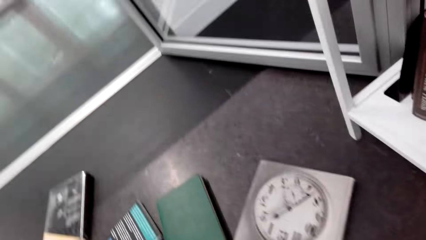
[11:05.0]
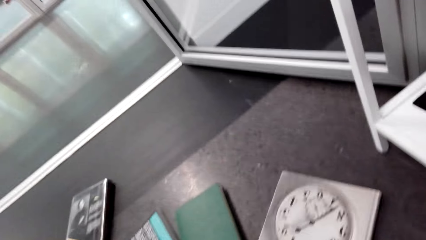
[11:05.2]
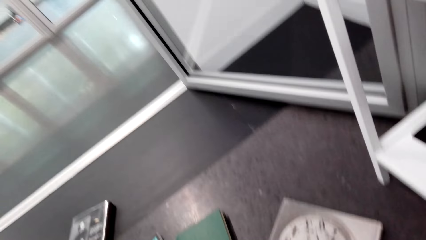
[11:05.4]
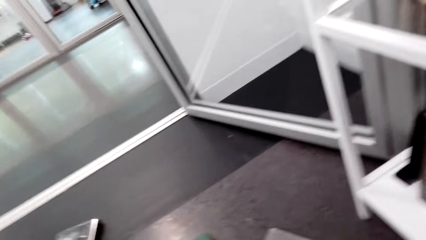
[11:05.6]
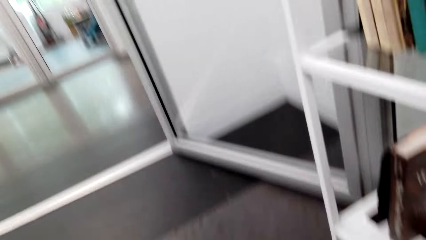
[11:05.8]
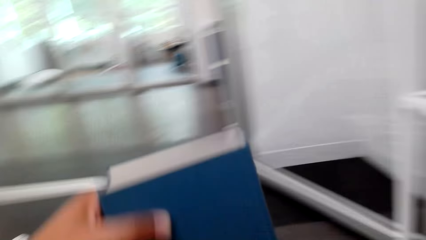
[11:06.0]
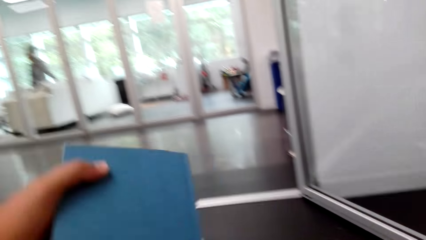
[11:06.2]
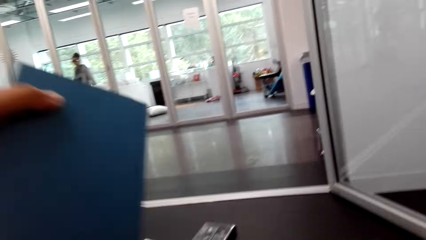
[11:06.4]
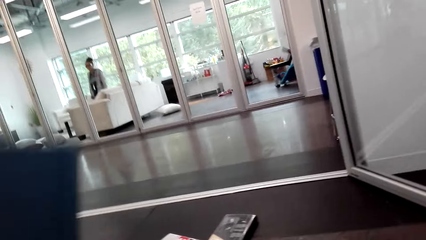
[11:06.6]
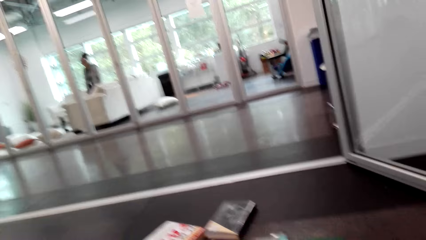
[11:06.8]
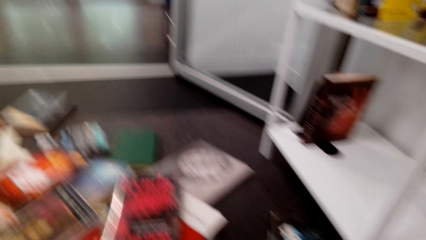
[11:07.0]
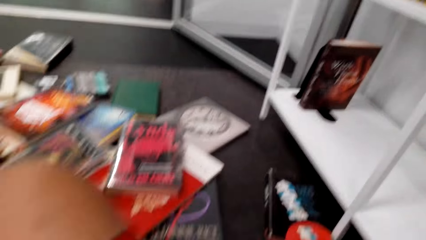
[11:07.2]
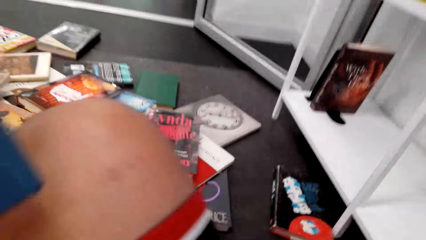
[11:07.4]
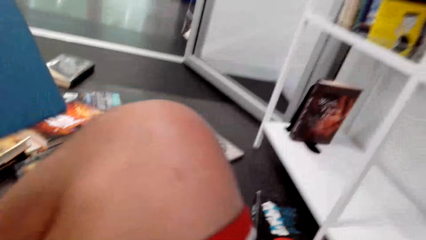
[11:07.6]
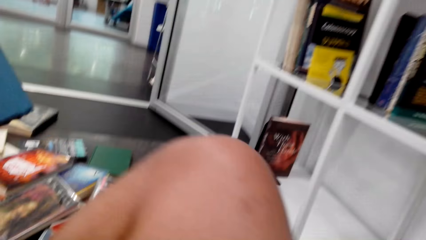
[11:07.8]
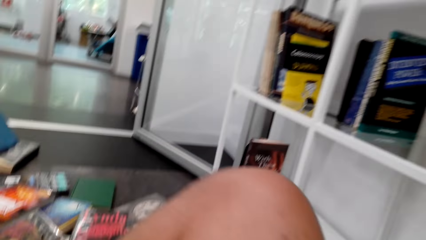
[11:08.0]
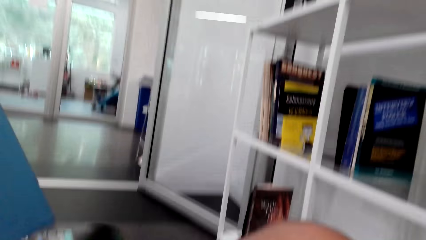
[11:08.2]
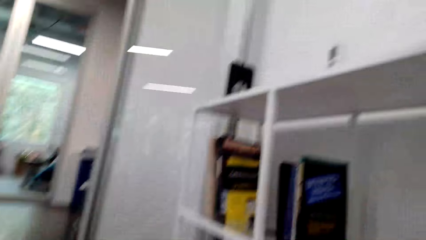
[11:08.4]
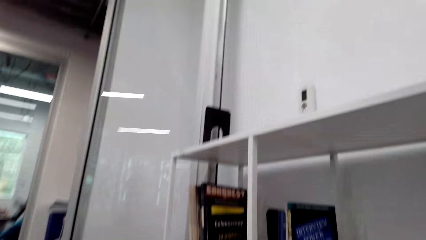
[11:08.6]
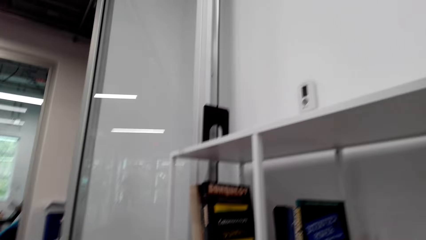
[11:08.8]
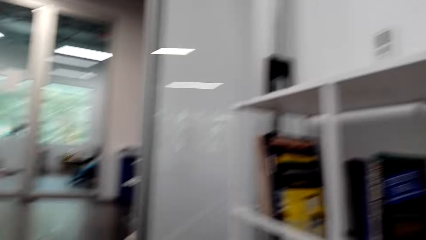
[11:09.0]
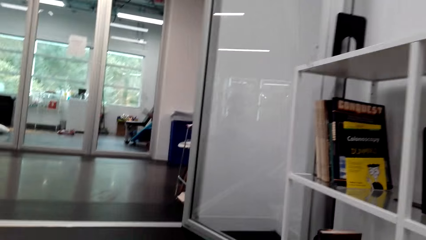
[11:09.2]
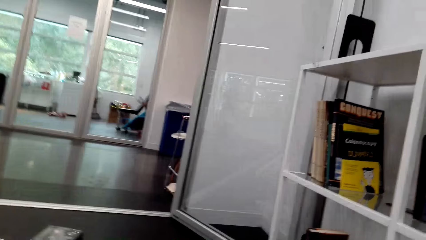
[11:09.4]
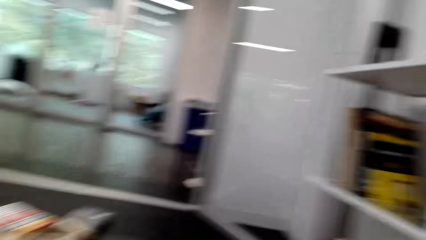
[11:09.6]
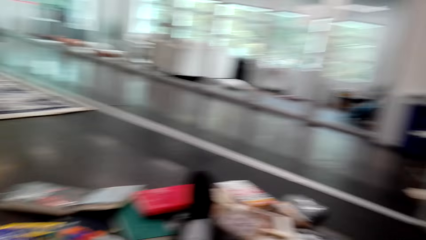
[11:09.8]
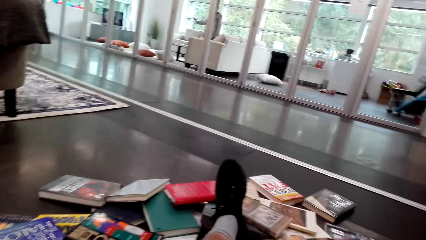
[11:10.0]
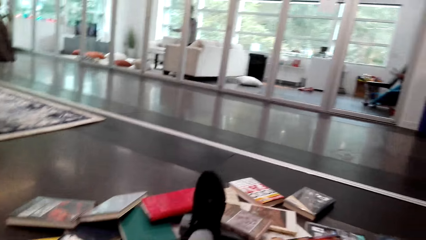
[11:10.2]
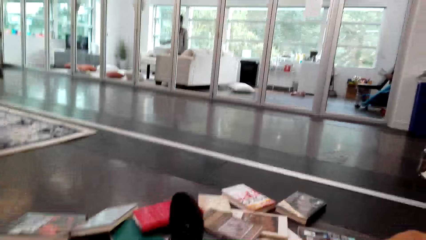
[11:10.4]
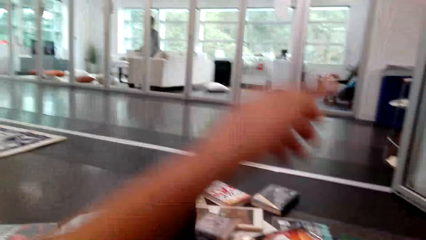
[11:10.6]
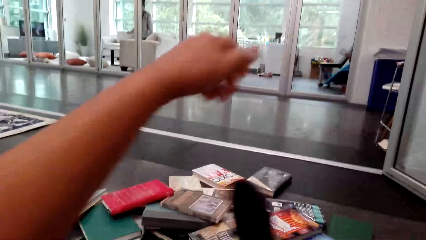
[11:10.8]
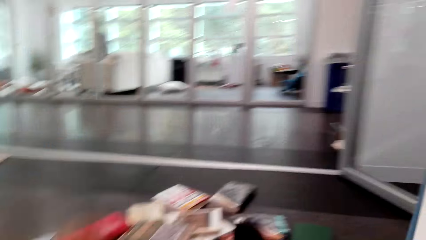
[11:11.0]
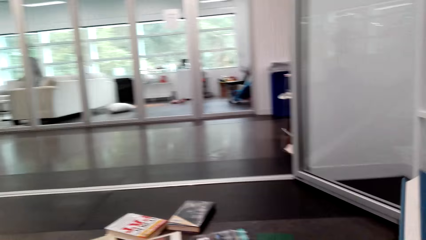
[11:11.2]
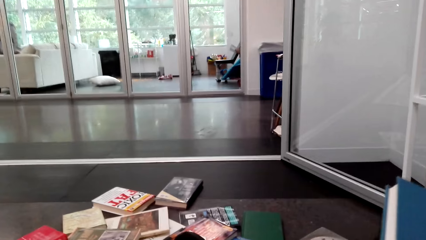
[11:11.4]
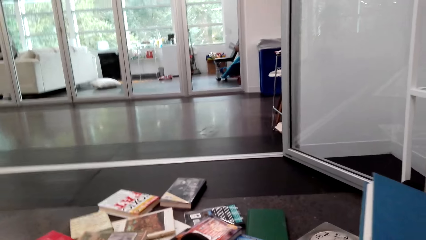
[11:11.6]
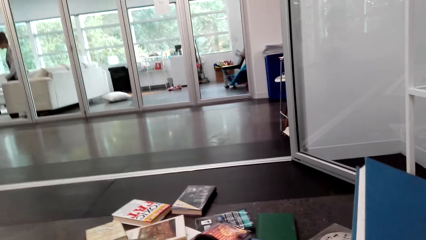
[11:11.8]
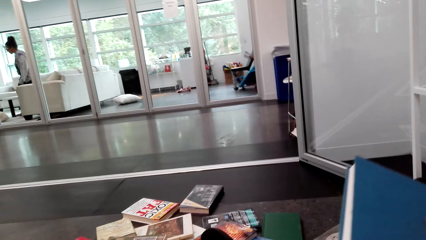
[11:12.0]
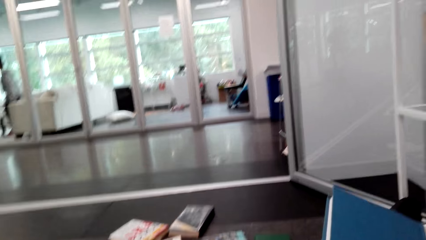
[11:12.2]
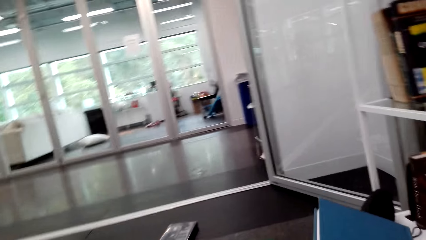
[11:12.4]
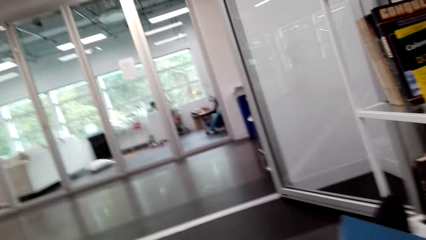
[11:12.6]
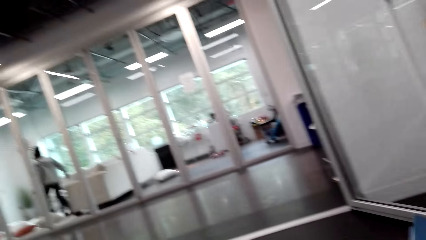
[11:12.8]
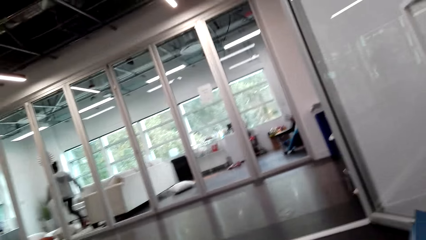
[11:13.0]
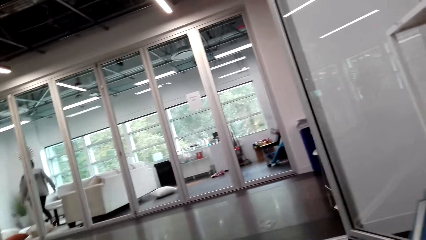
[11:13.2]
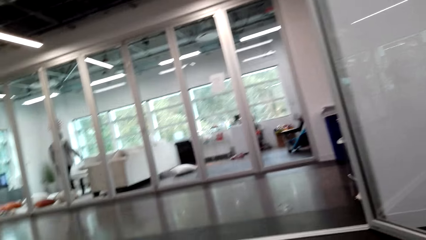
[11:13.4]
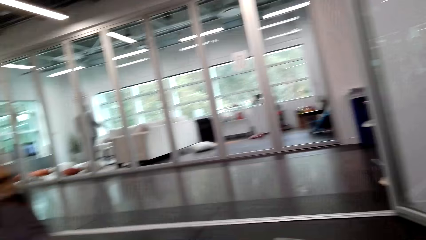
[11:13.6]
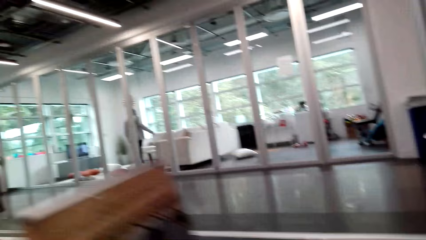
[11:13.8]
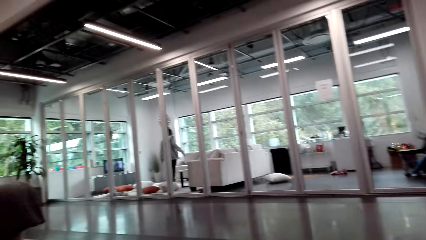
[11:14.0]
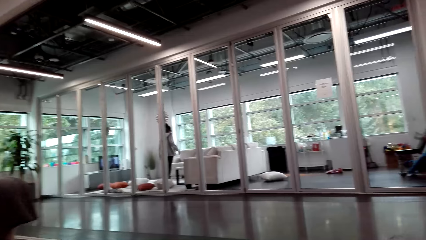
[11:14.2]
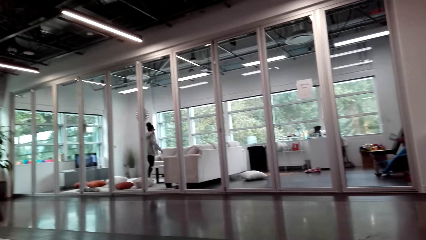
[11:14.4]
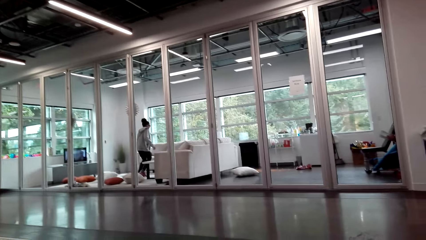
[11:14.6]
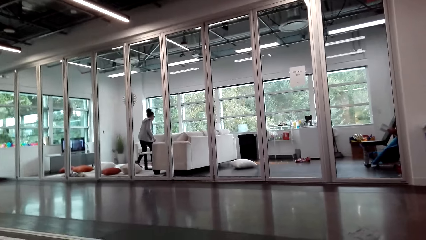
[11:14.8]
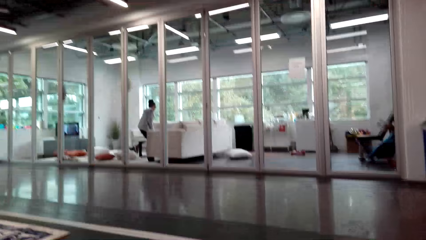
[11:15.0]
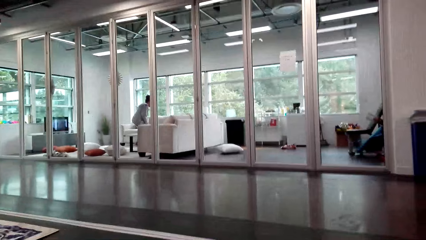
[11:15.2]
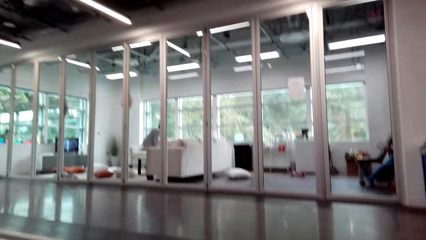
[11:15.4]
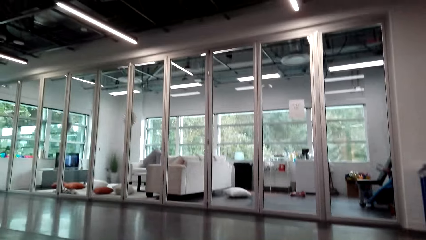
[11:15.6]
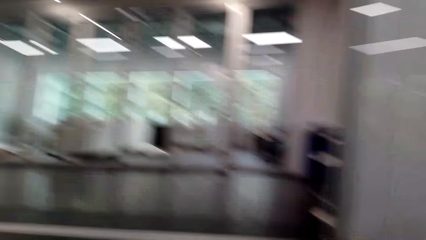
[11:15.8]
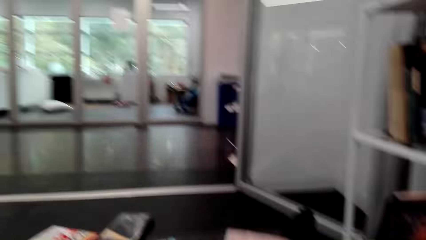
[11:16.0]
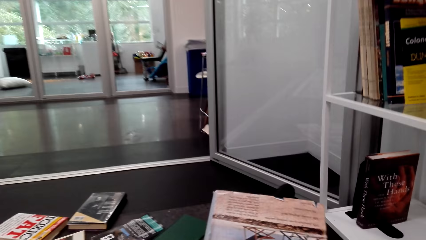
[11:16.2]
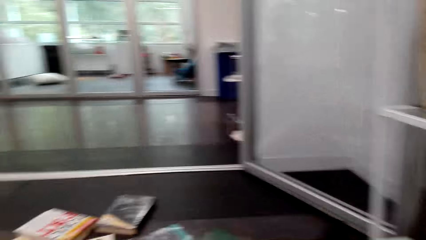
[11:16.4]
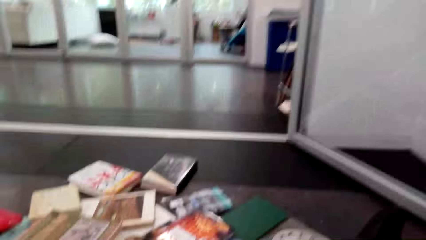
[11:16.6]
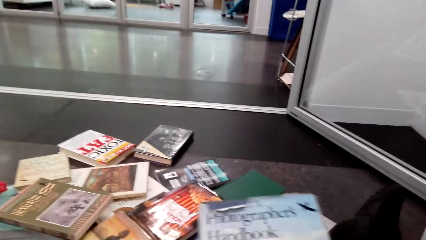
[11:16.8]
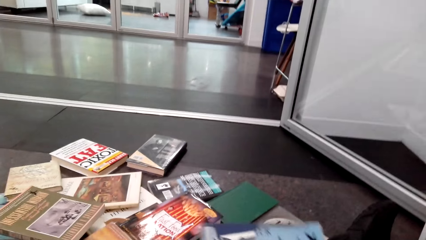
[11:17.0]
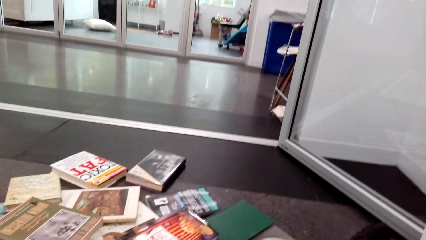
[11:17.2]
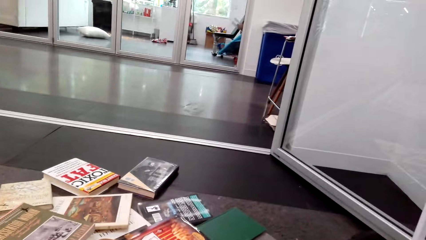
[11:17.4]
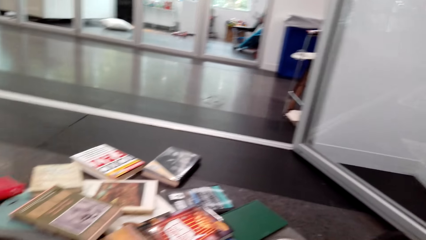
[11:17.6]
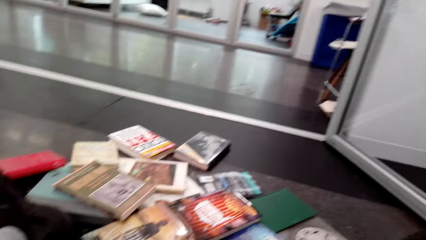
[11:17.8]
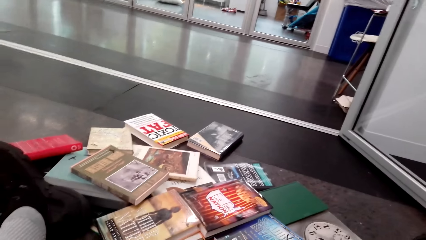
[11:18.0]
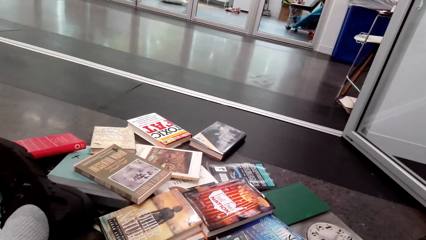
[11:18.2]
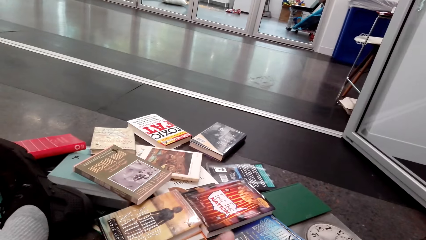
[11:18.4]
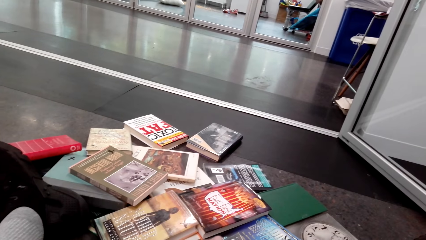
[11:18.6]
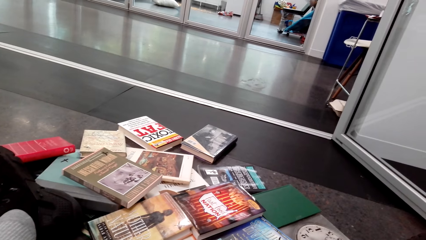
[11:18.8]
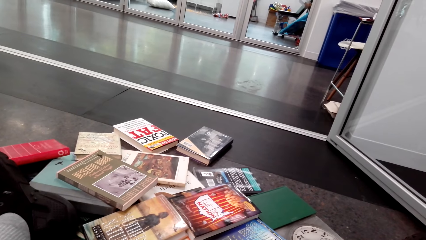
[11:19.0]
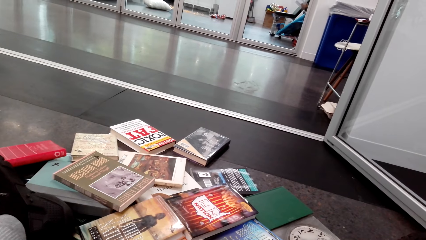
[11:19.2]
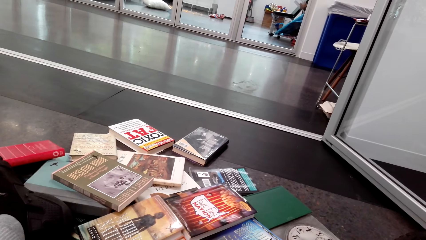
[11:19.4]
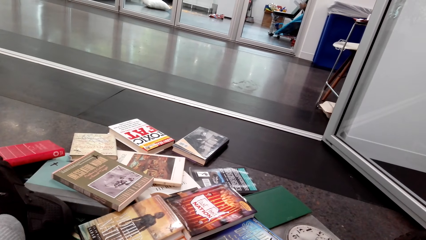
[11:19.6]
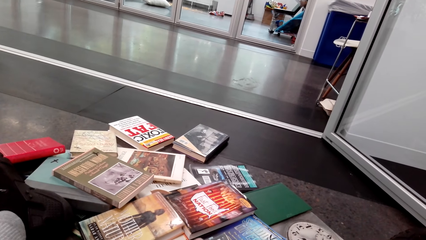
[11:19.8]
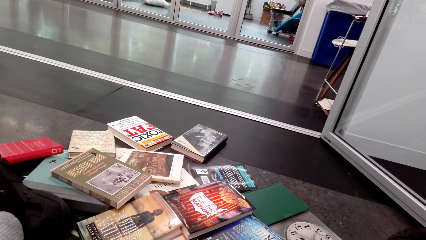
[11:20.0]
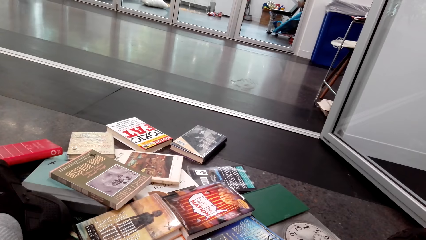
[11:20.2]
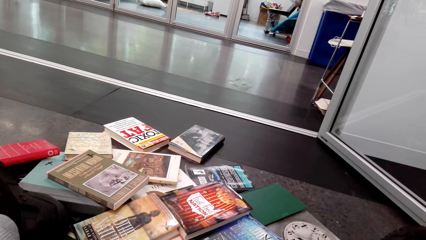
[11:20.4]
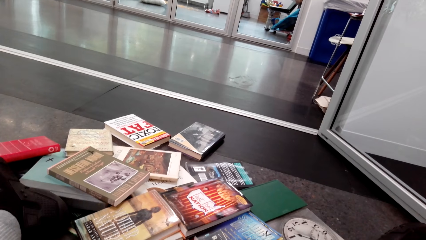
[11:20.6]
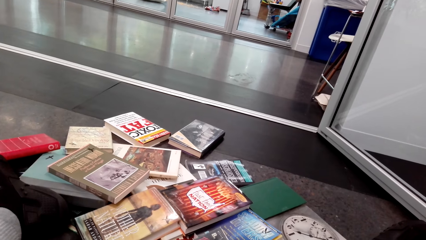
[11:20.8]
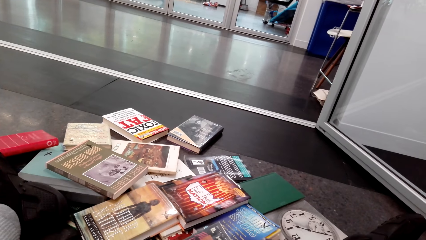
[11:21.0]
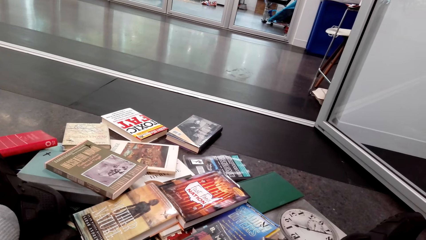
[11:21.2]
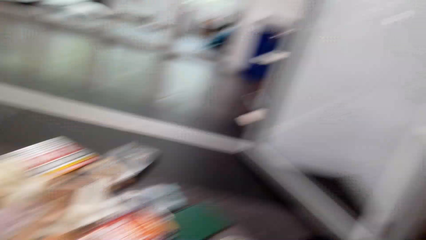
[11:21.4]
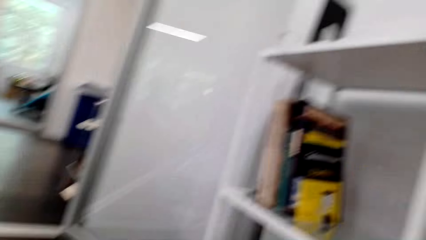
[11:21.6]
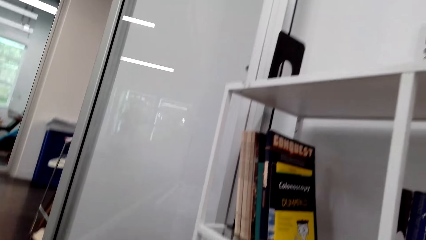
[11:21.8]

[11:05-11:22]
The camera wearer picks a book. They hold the book with the left hand. They look around. They move a little. They hold the book and look around. A woman walks around. The camera wearer holds the book with both hands. They look around.
